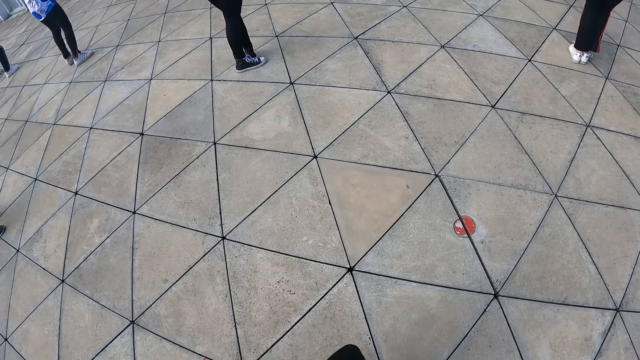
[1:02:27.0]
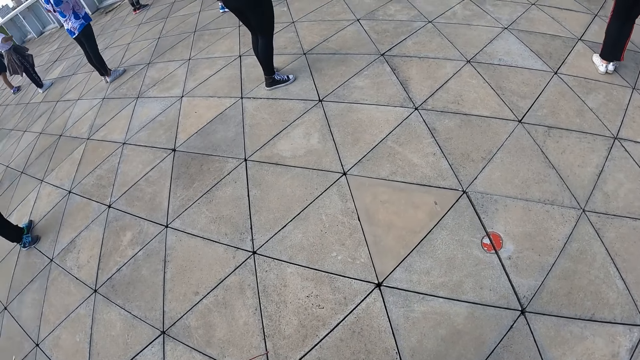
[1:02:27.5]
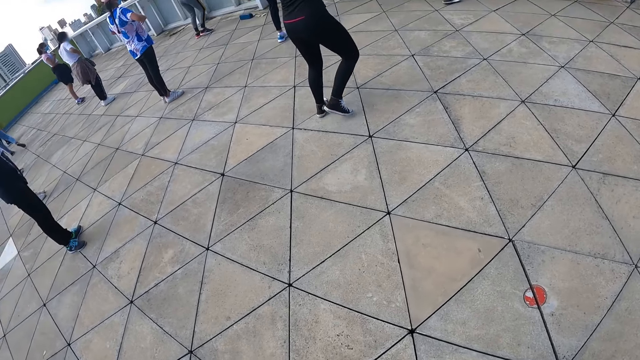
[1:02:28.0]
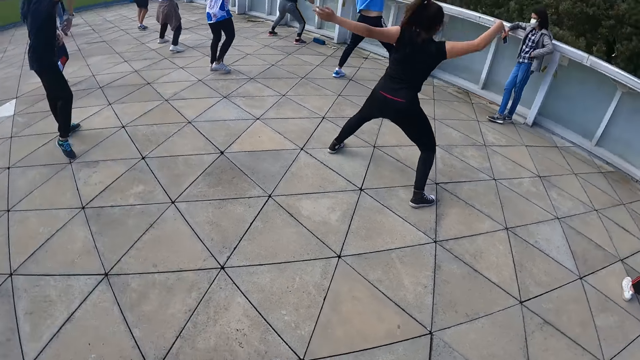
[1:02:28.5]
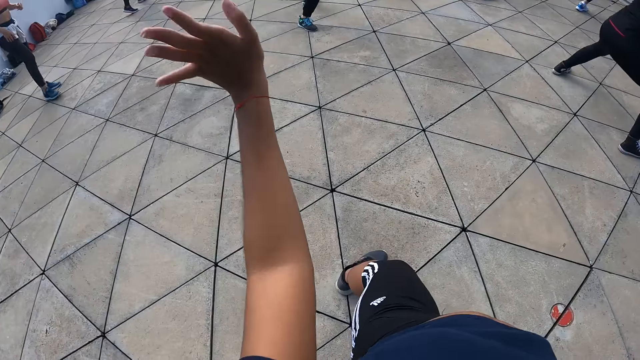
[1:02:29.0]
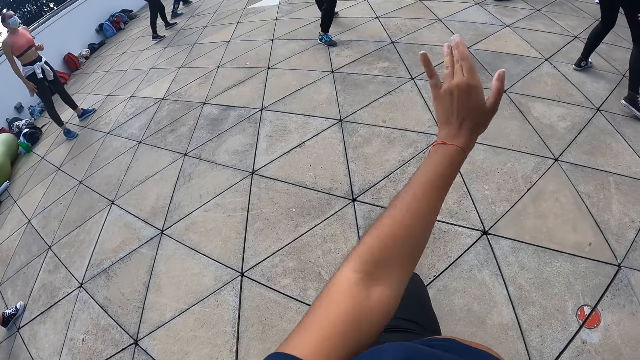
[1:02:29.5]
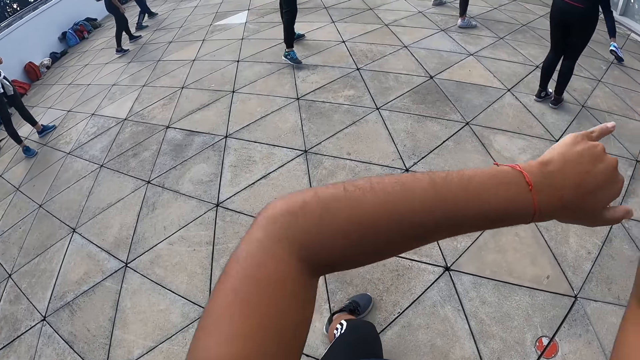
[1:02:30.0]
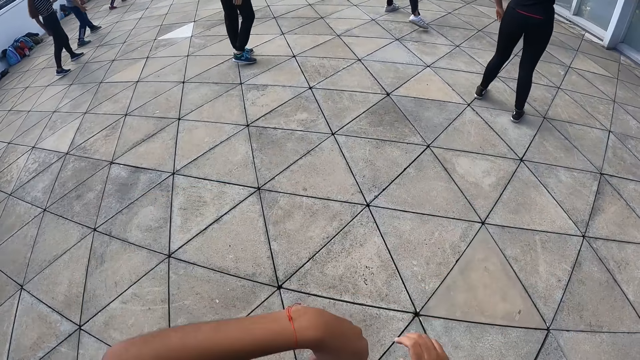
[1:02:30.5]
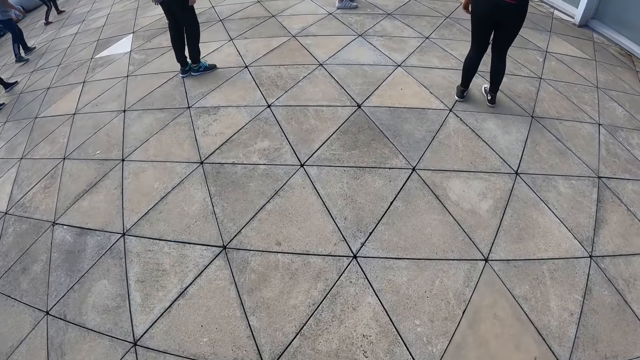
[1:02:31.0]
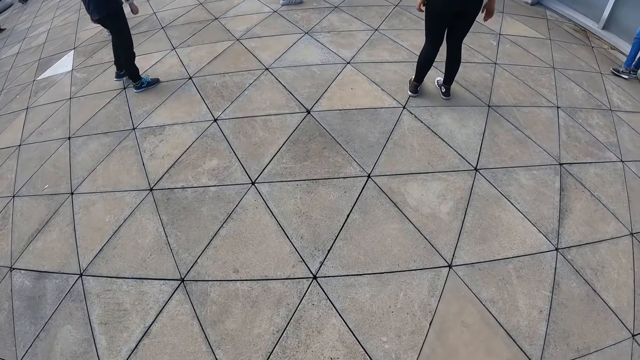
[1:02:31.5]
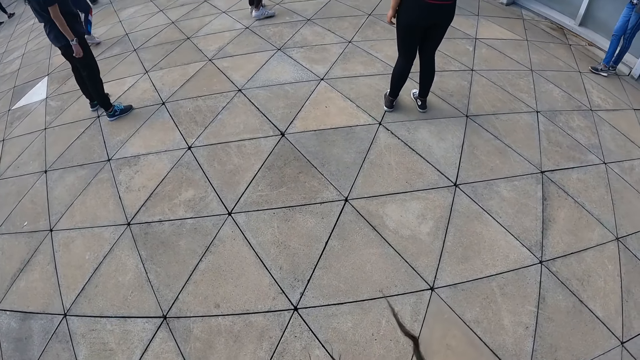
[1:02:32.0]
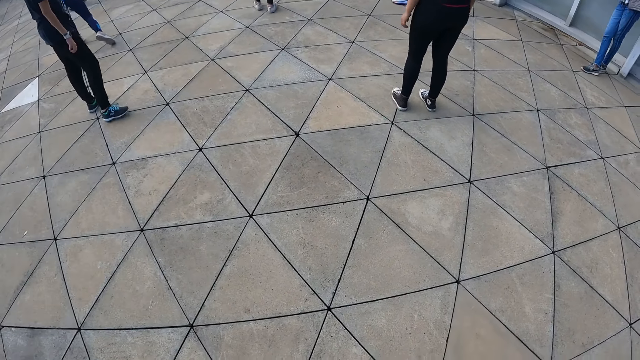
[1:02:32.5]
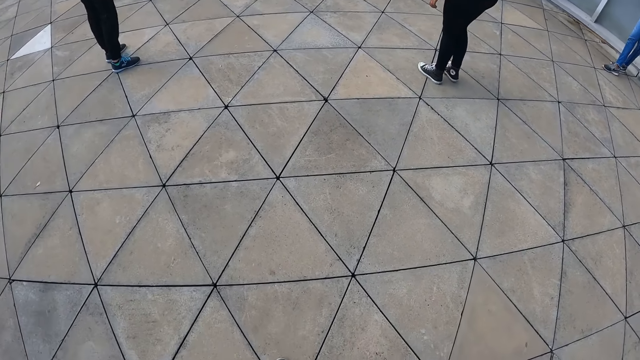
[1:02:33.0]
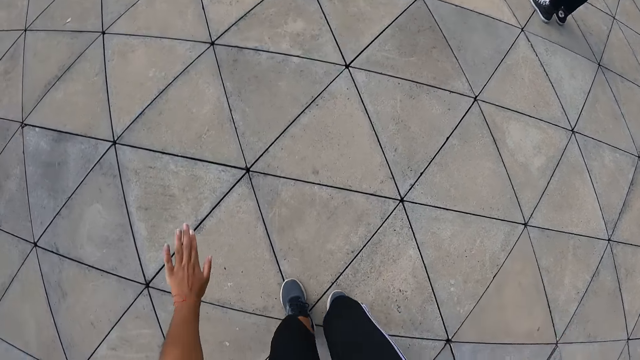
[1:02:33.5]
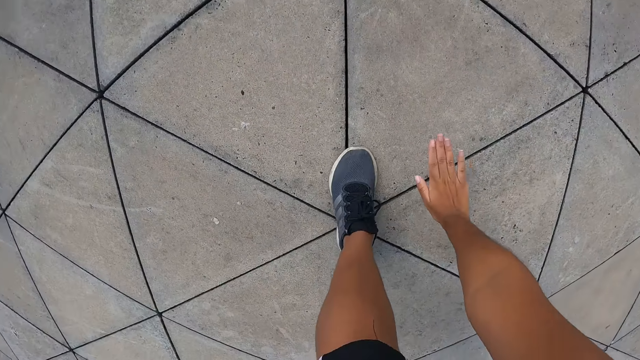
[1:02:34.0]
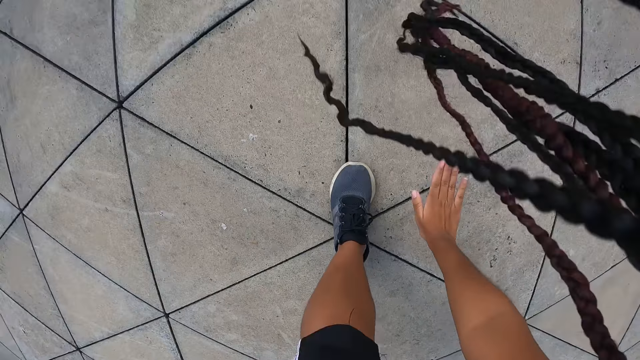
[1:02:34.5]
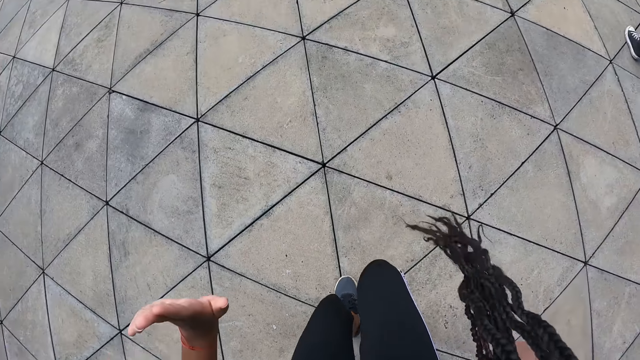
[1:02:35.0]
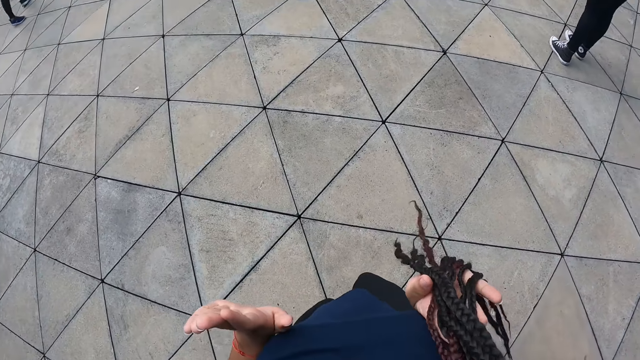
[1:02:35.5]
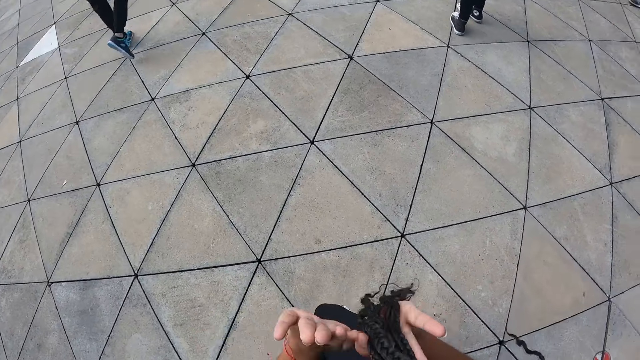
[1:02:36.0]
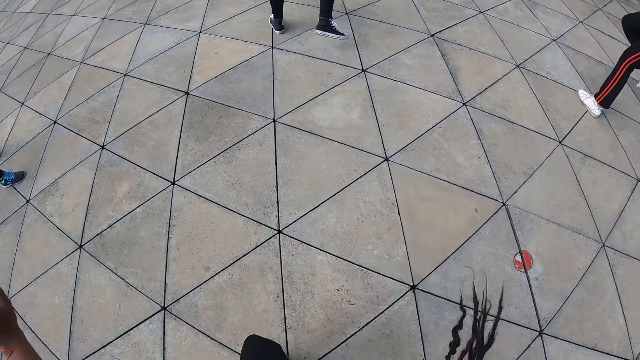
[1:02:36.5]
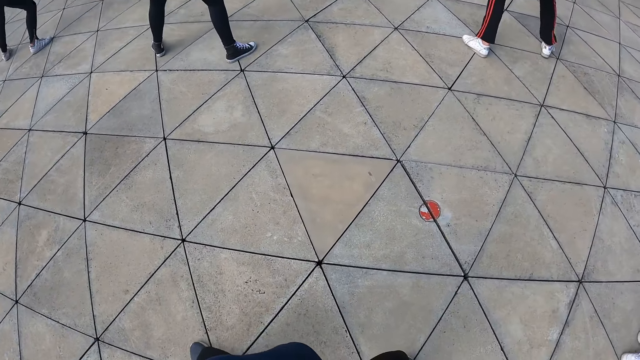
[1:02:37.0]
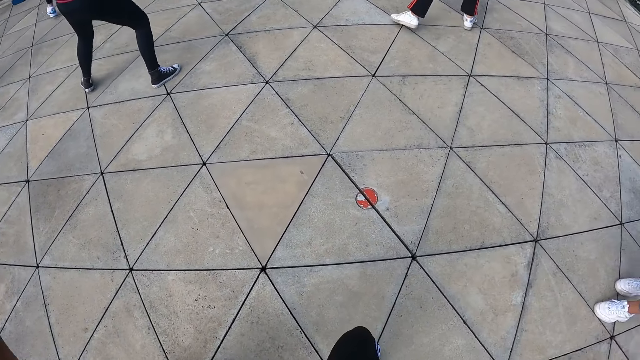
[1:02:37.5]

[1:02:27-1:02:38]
A person practices dance moves. Another person practices dance moves. The camera wearer practices dance moves. She bends over. She lowers her right hand to the ground. She rises.

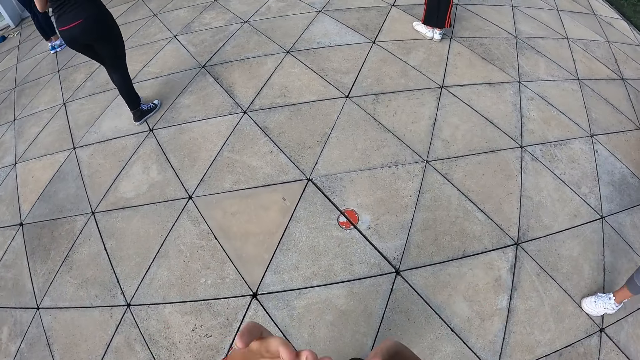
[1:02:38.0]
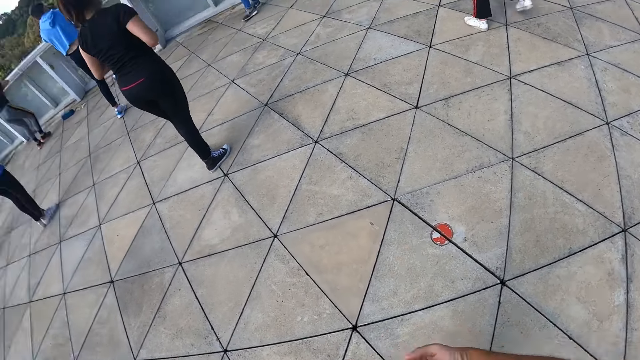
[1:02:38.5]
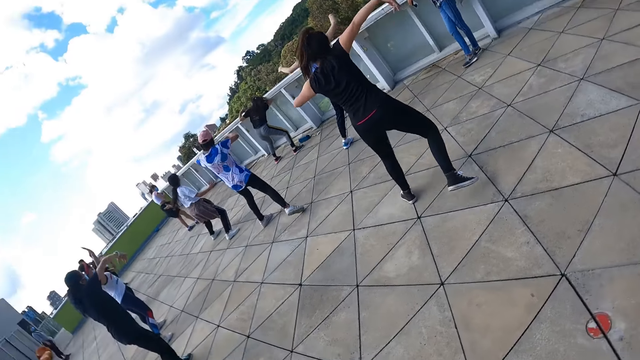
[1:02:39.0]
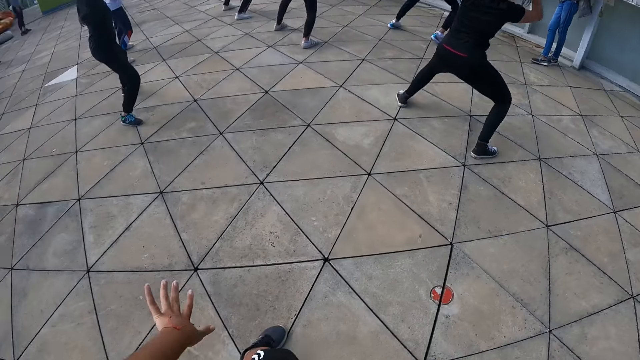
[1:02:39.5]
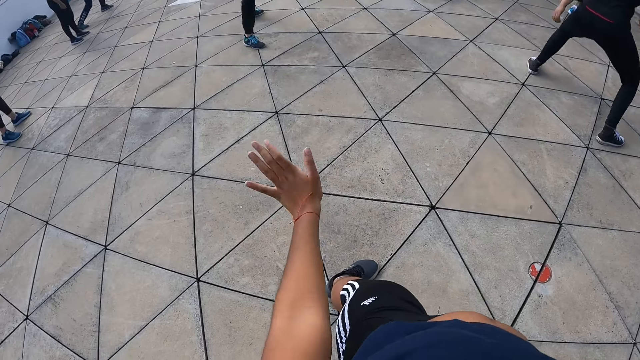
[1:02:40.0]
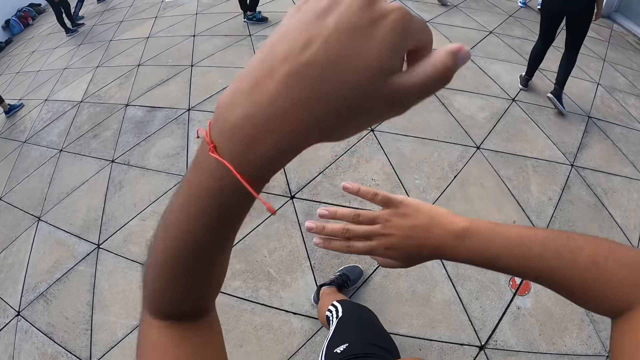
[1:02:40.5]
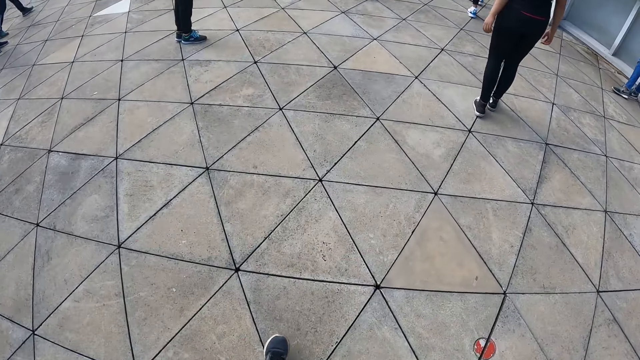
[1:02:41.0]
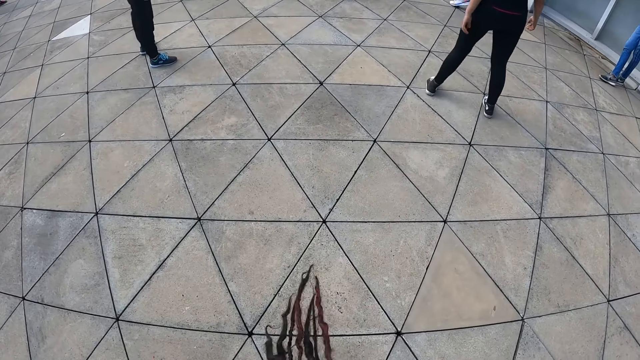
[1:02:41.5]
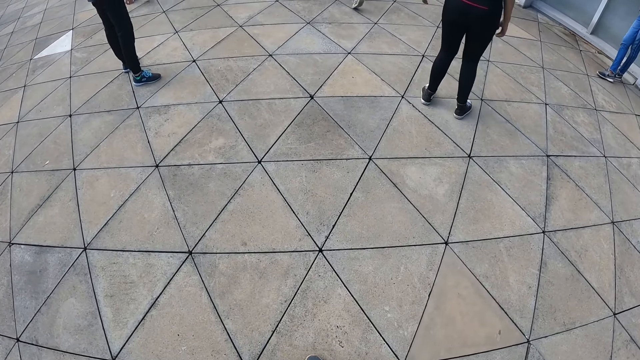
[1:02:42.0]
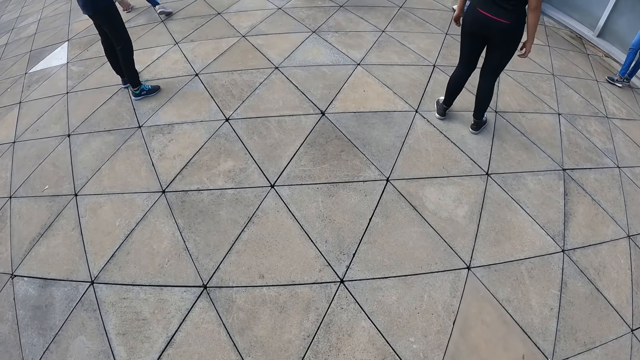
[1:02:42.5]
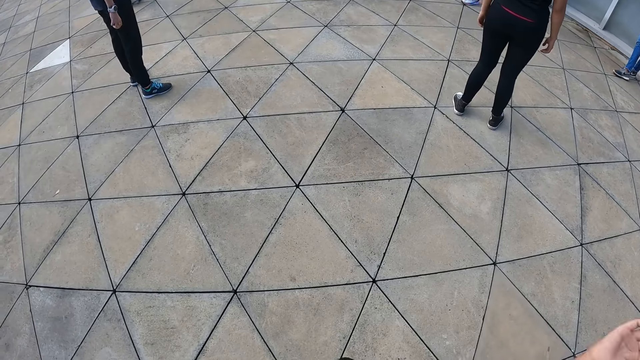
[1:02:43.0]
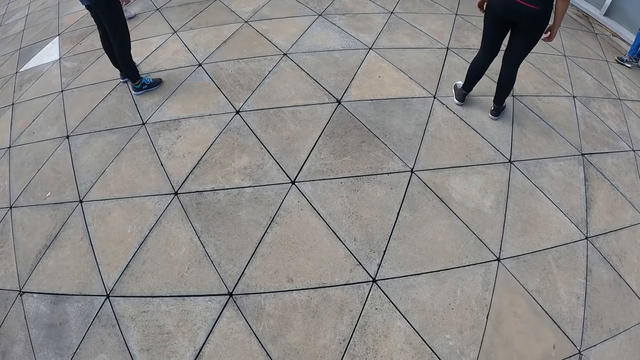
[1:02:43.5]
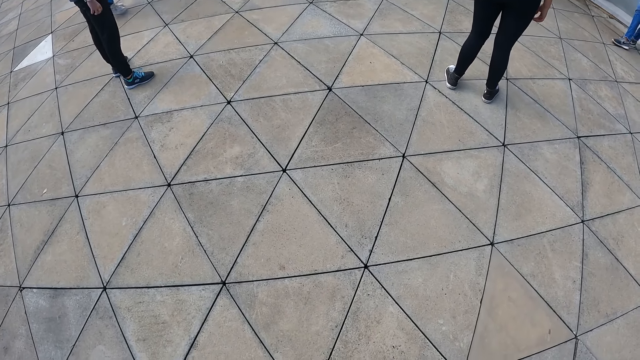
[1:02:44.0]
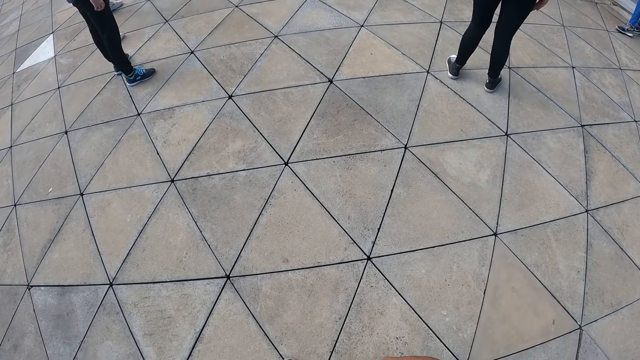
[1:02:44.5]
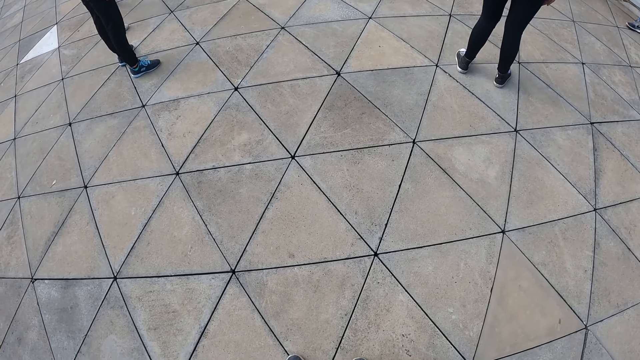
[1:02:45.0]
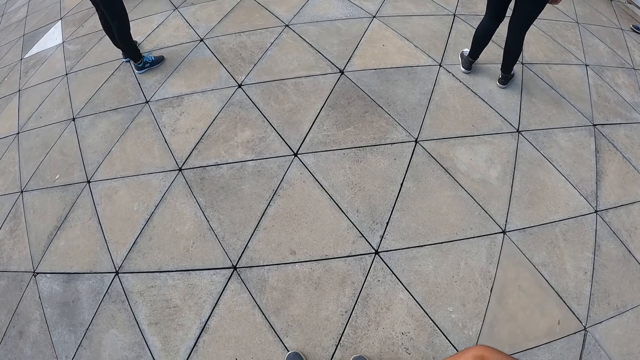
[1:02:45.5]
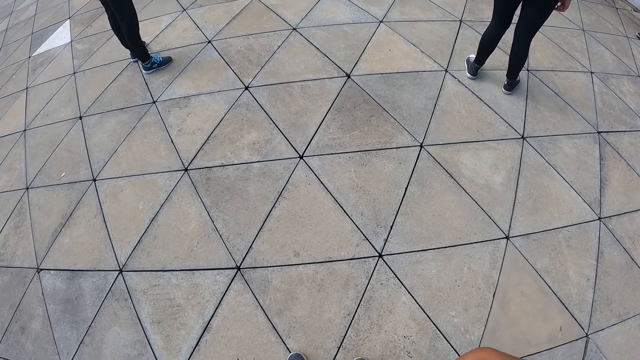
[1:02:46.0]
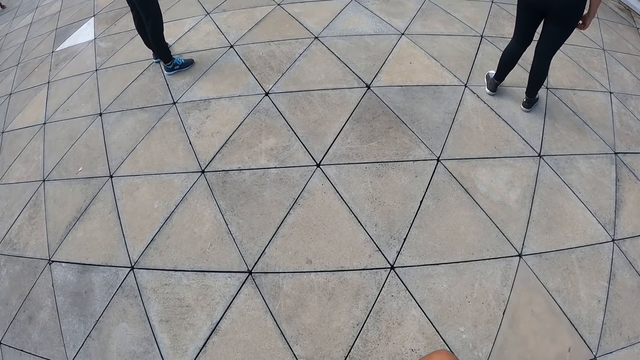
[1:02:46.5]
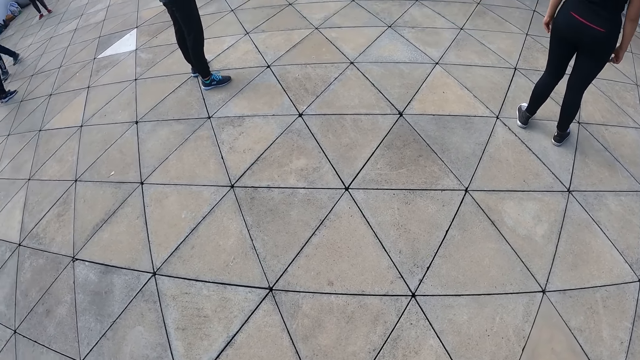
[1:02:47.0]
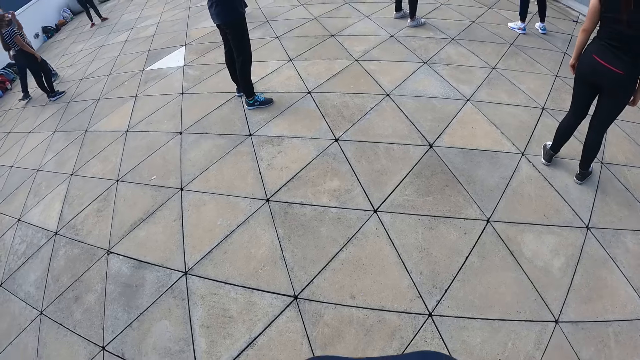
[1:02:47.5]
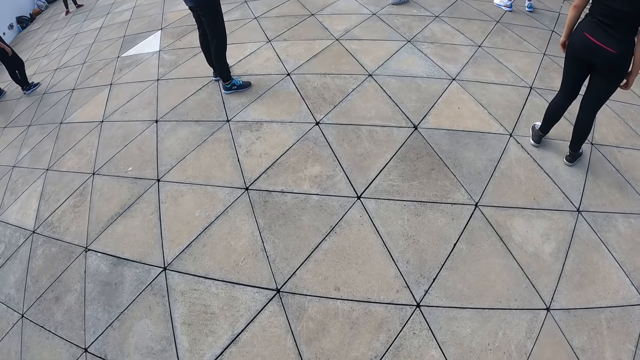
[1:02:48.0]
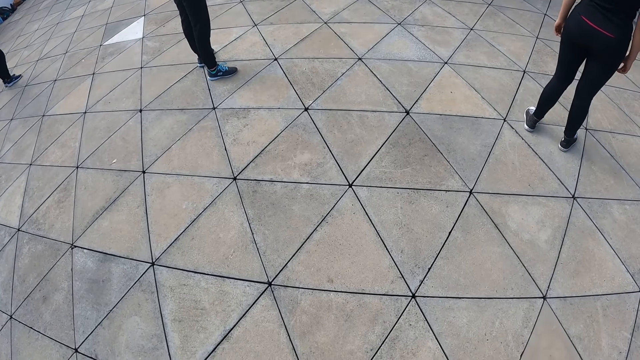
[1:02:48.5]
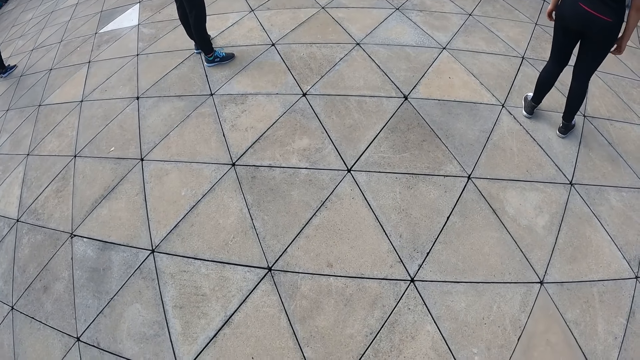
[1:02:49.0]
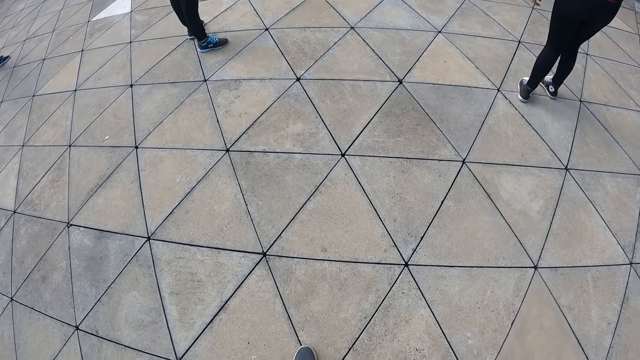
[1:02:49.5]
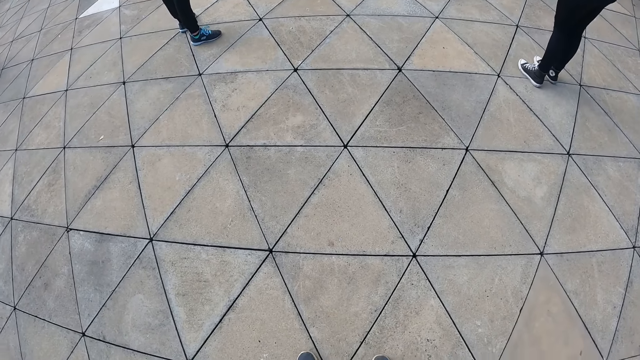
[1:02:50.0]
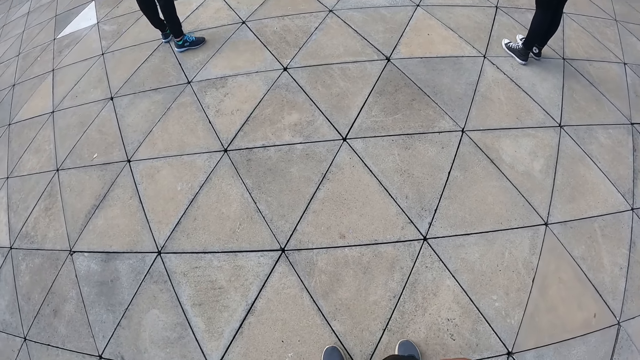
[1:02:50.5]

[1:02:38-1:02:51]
A person practices dance moves. Another person practices dance moves. Another person practices dance moves. Another person practices dance moves. Another person practices dance moves. Another person practices dance moves. Another person practices dance moves. The camera wearer practices dance moves.
